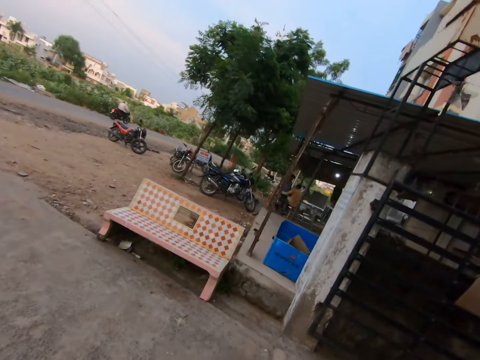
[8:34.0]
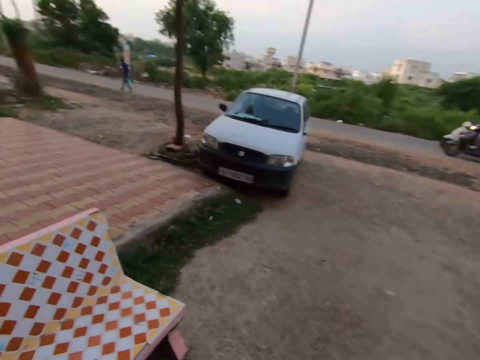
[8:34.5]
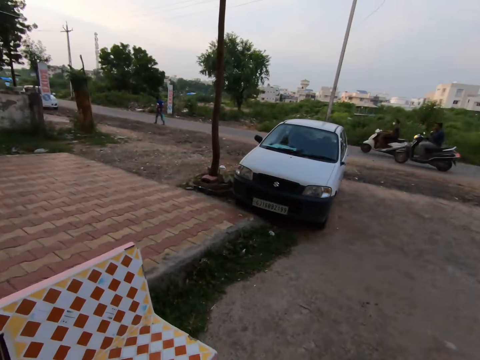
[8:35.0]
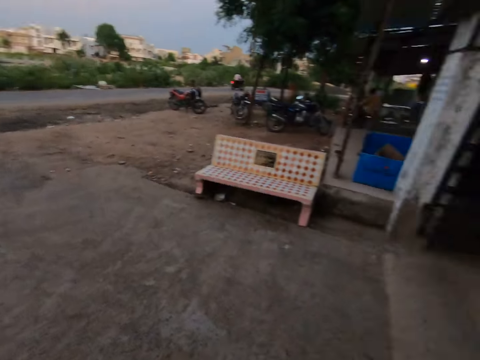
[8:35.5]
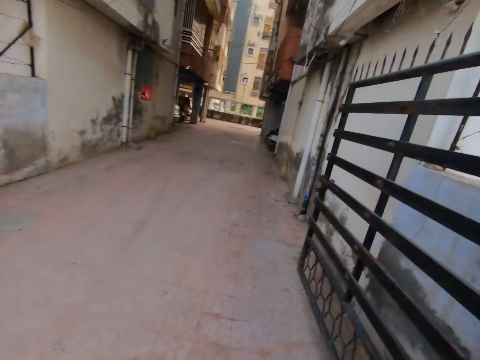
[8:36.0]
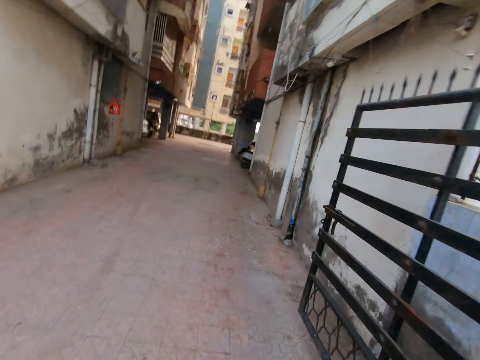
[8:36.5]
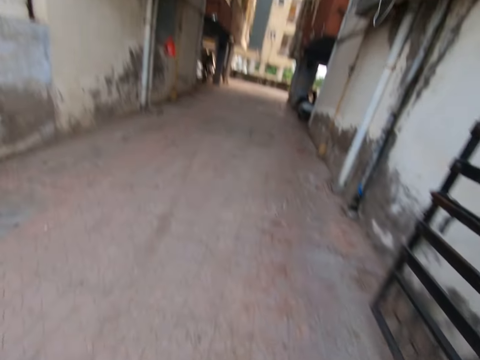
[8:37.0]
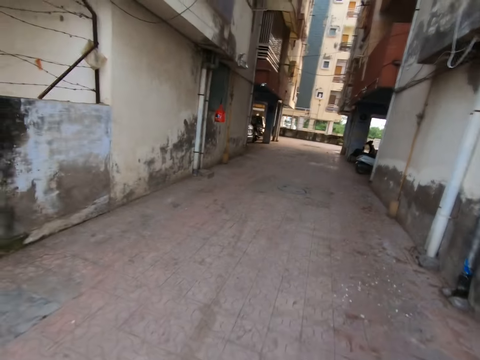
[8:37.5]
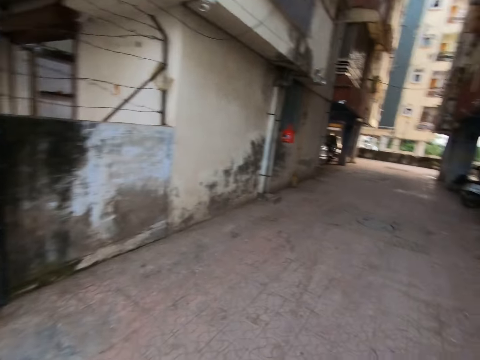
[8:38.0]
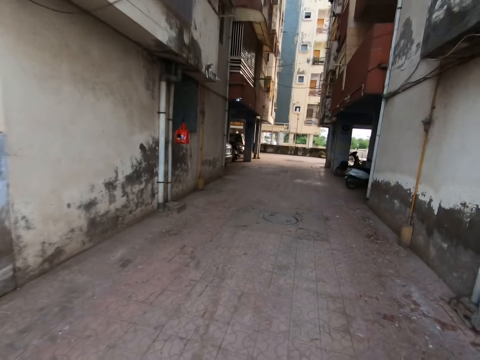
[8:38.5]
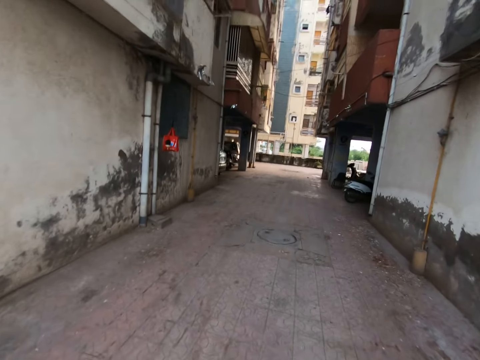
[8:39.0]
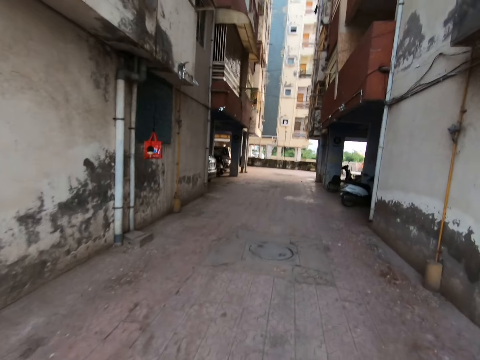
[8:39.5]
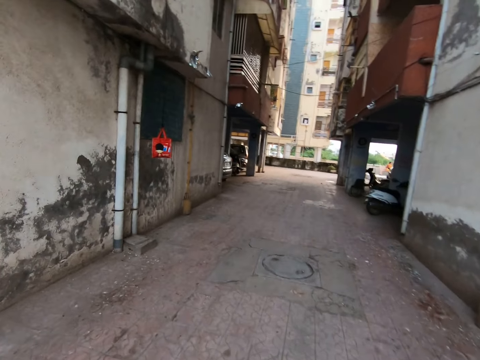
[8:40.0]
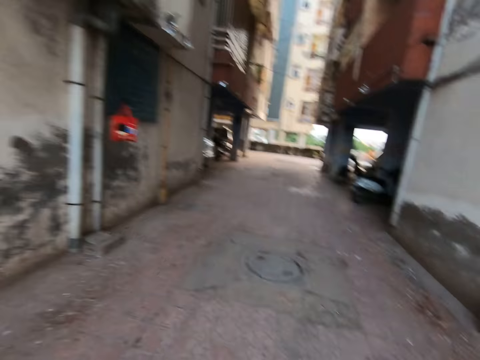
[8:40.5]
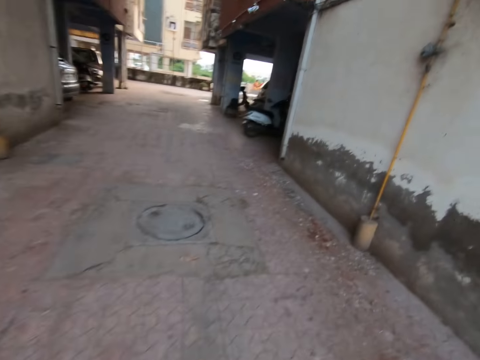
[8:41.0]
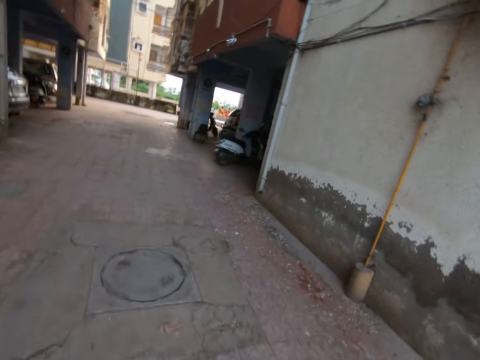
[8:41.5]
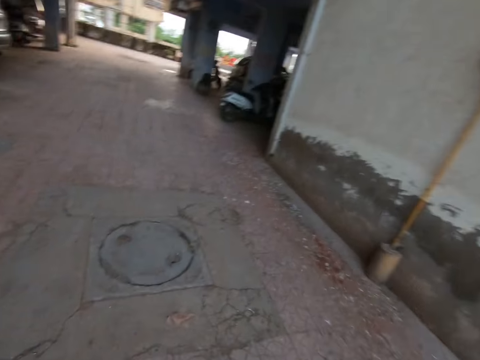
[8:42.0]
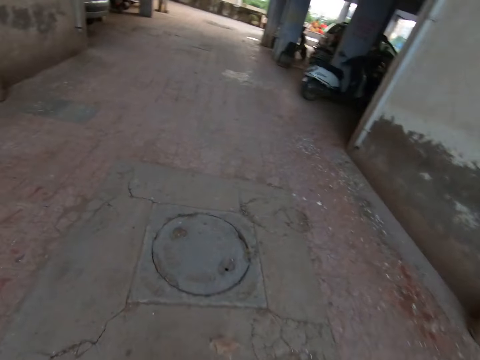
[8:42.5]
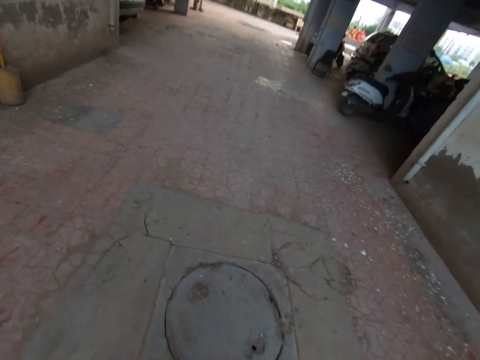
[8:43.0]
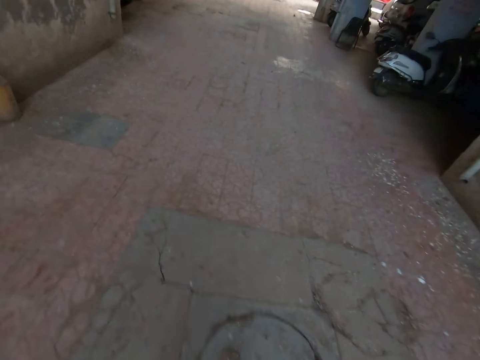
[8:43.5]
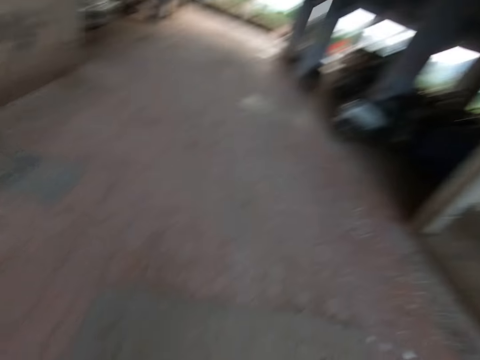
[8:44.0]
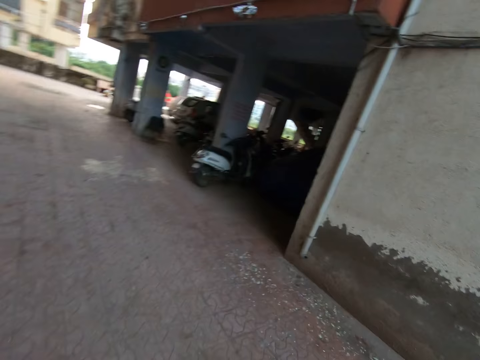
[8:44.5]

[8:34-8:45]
The camera wearer looks around the streets. They walk around the compound.

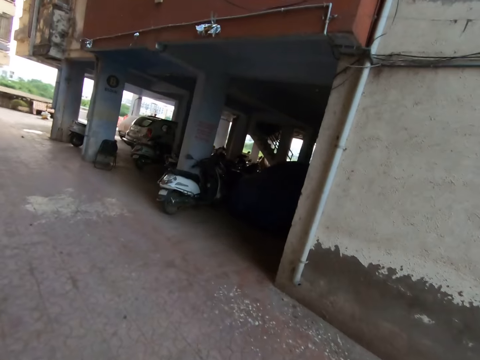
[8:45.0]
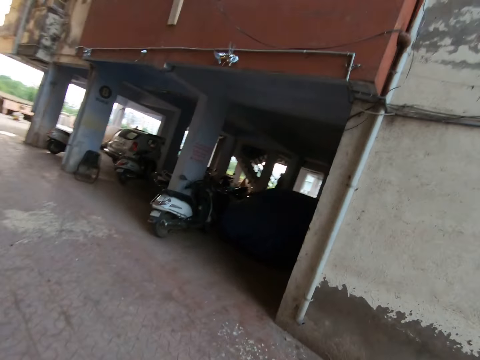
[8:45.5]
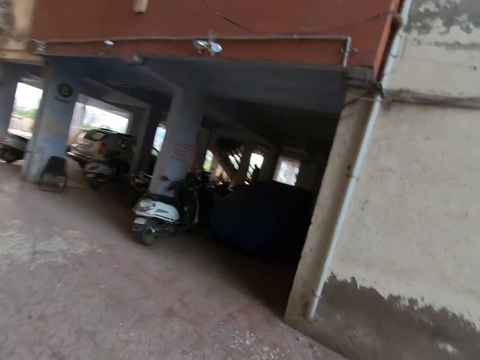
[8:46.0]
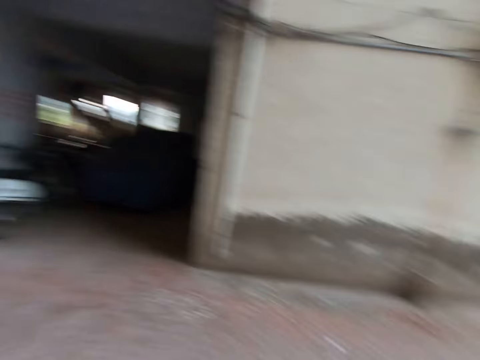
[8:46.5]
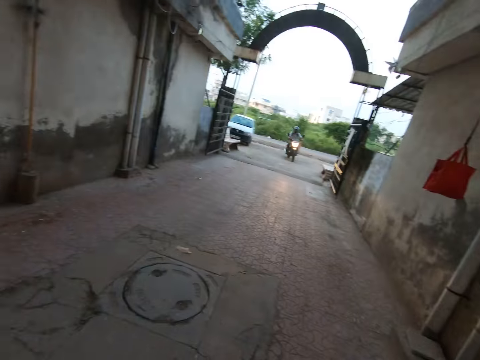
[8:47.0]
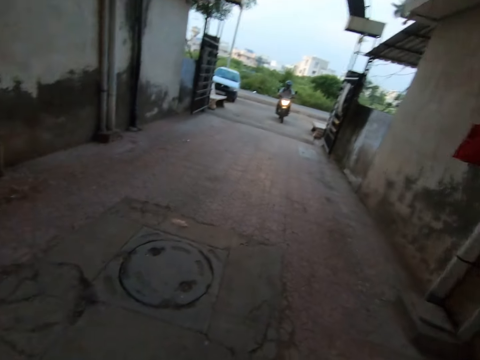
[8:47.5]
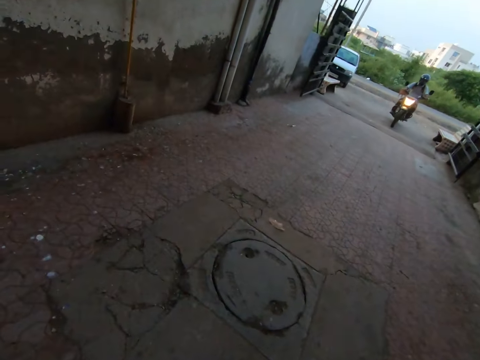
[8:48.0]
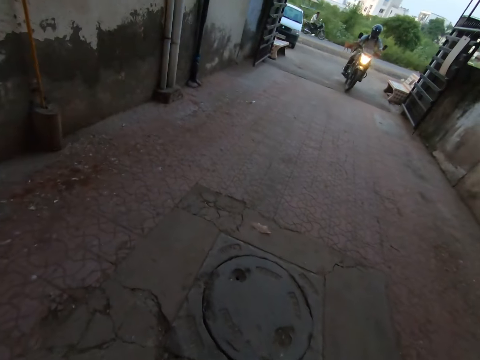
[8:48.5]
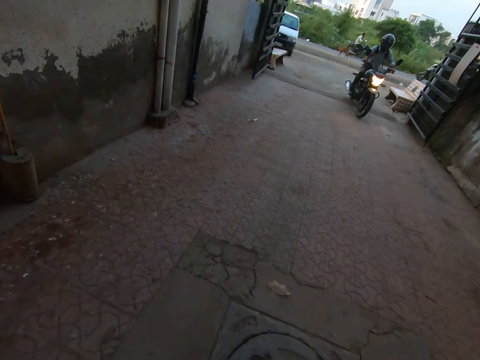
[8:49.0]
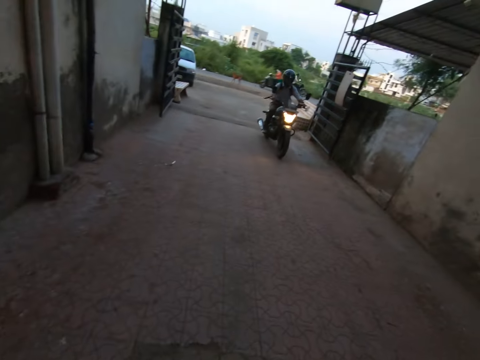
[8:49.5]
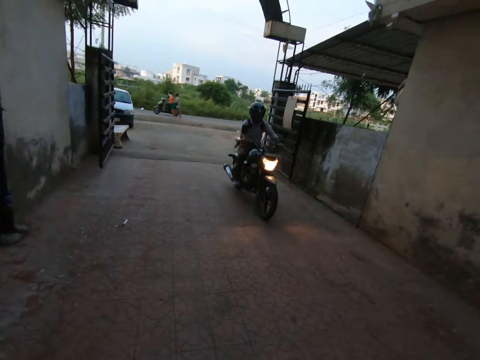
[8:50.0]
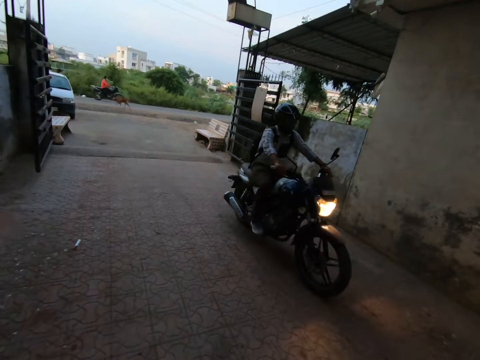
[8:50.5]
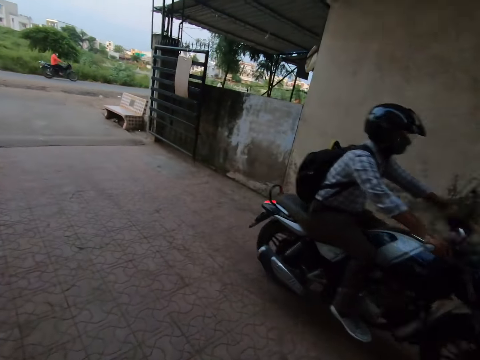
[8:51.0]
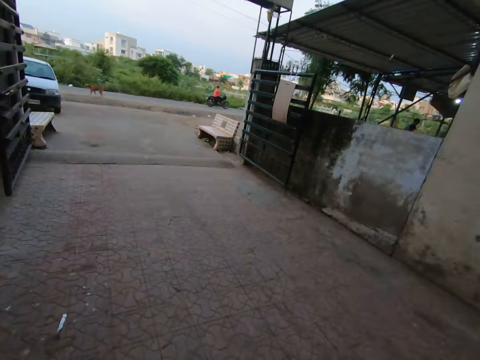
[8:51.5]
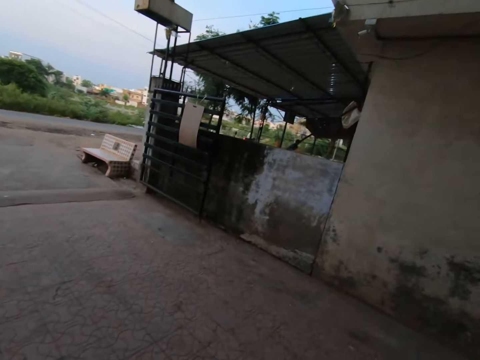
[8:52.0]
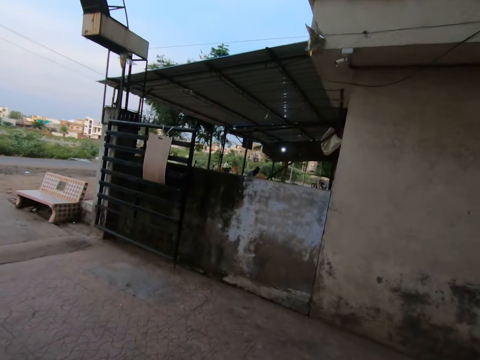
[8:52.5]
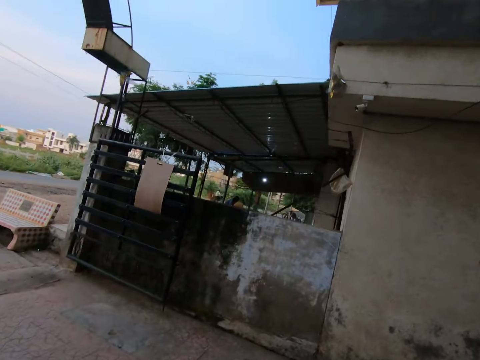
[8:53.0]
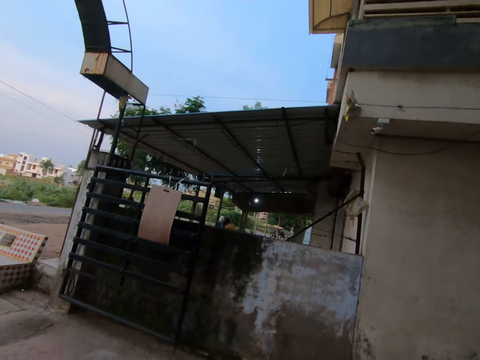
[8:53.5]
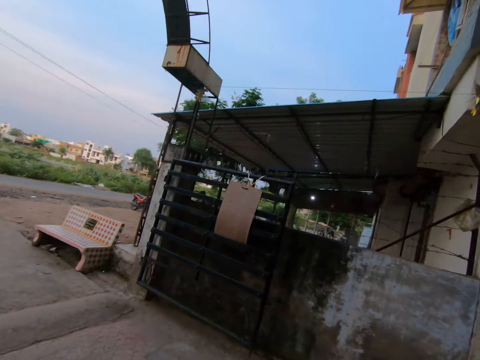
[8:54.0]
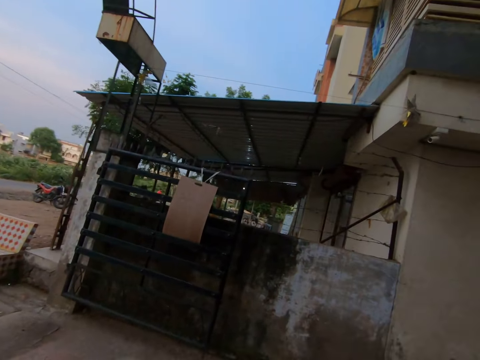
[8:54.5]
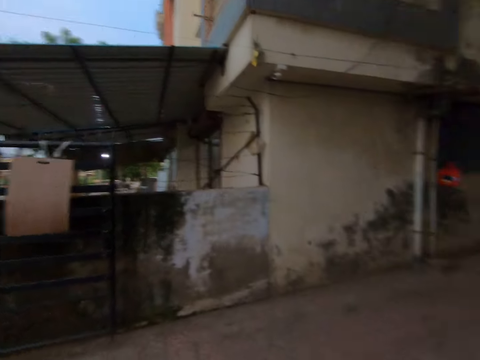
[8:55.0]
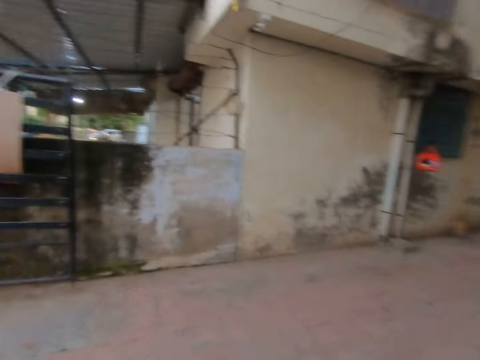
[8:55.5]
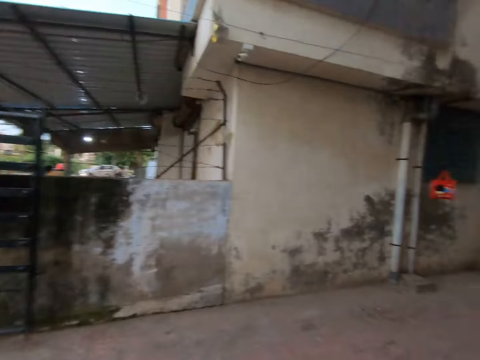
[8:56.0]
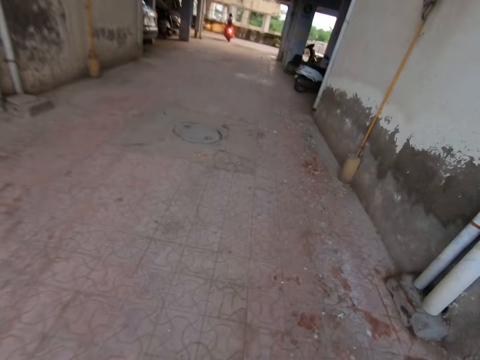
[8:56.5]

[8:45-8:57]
The camera wearer looks around the streets. They walk around the compound.

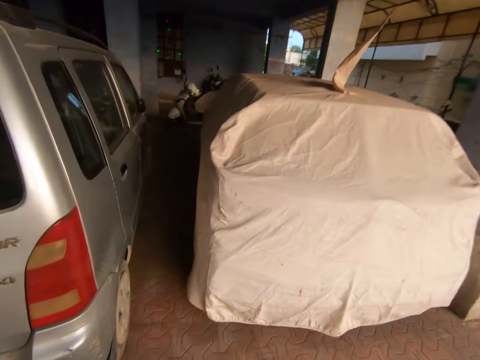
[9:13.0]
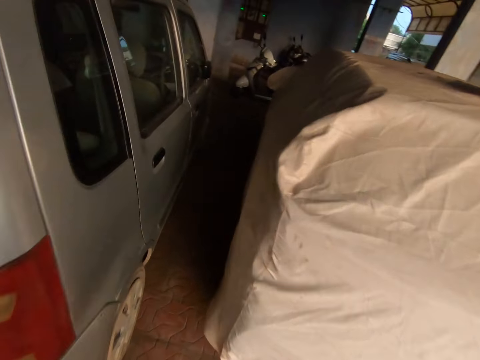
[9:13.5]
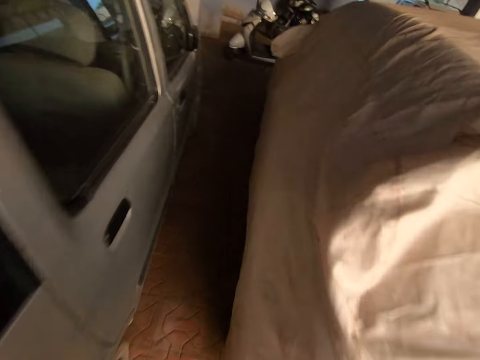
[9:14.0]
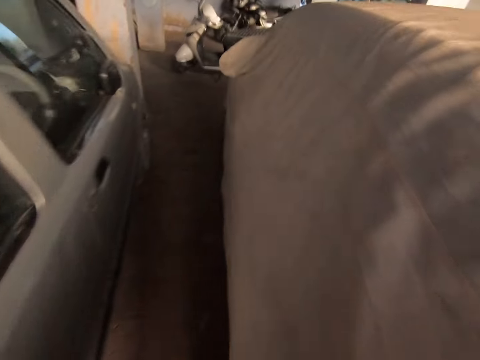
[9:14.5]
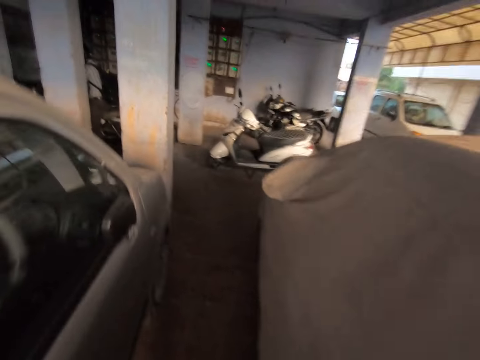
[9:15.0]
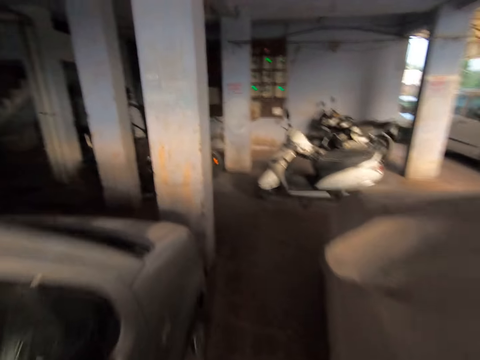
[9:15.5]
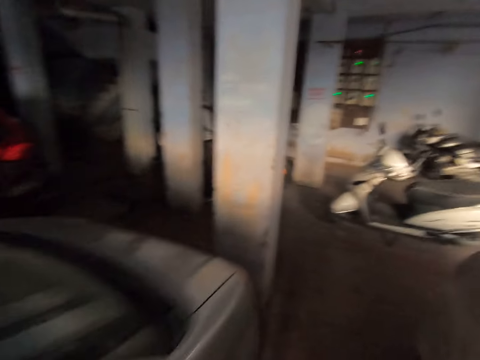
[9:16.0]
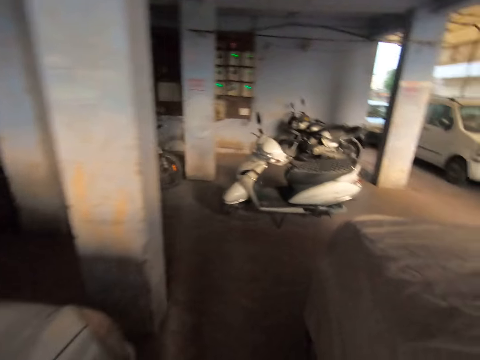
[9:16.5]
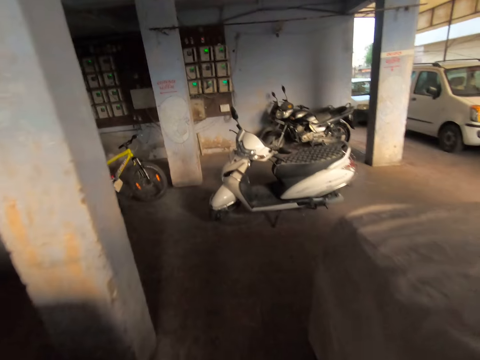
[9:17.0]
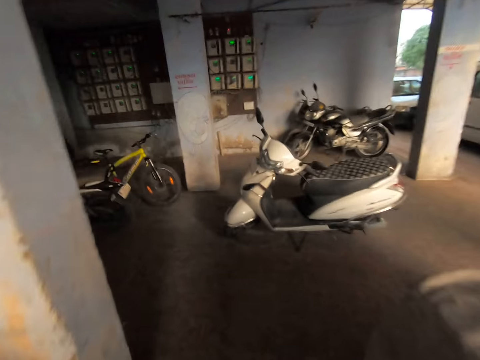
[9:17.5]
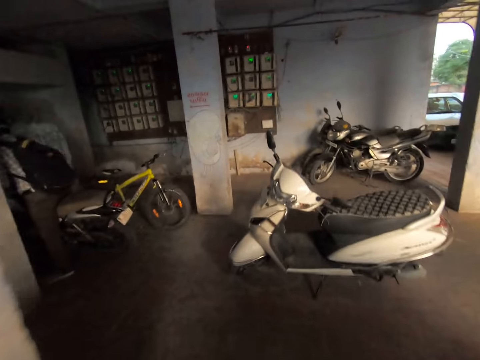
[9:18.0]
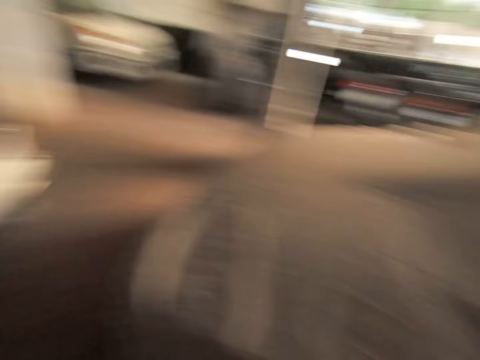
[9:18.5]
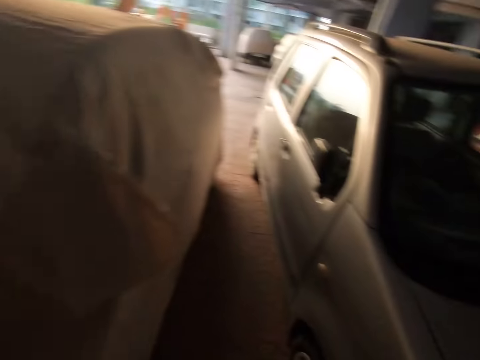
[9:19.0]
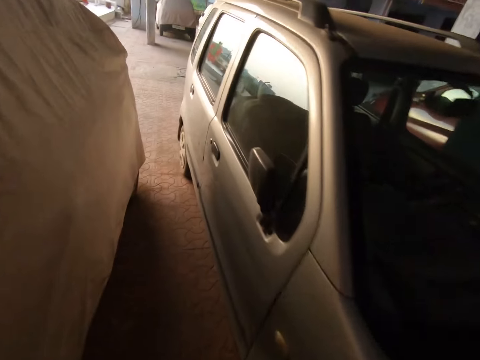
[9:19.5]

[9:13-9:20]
The camera wearer walks around the compound. They turn around and walk around.
